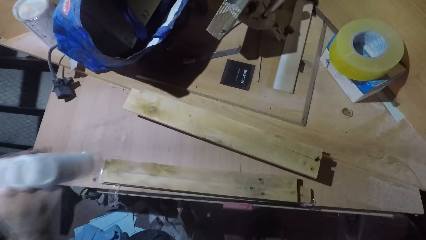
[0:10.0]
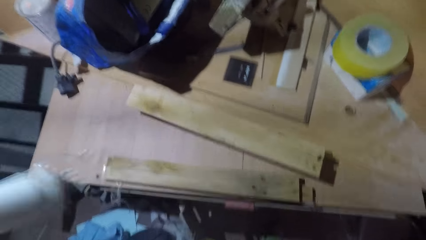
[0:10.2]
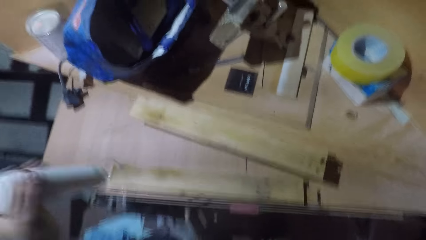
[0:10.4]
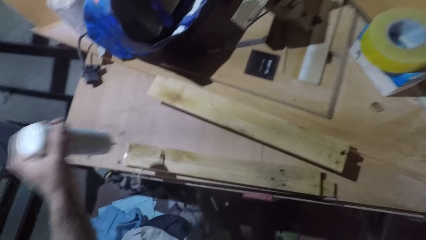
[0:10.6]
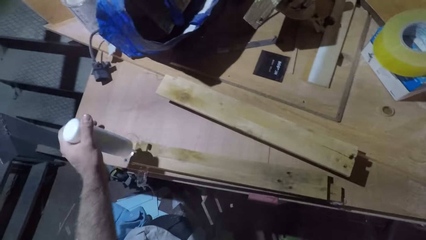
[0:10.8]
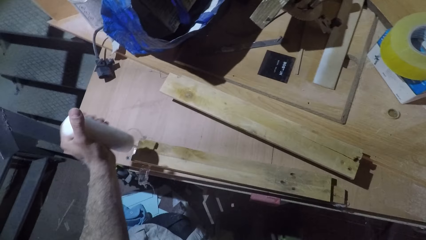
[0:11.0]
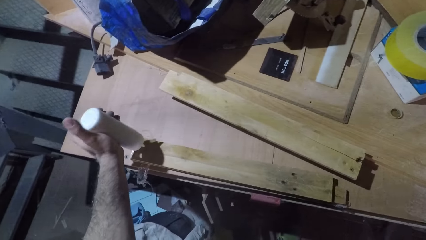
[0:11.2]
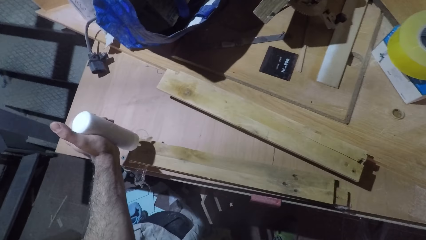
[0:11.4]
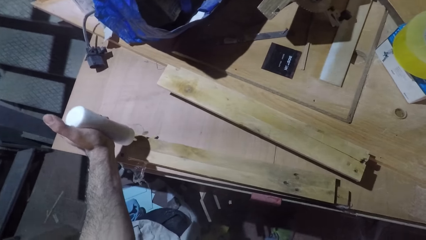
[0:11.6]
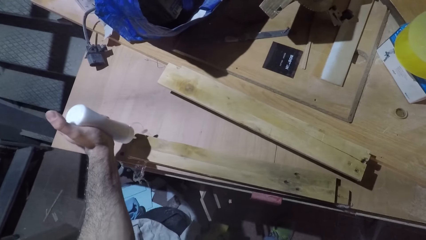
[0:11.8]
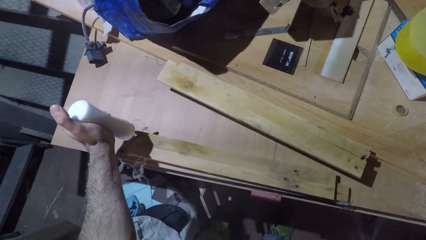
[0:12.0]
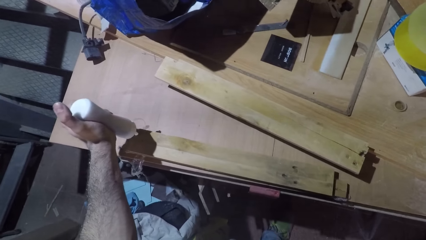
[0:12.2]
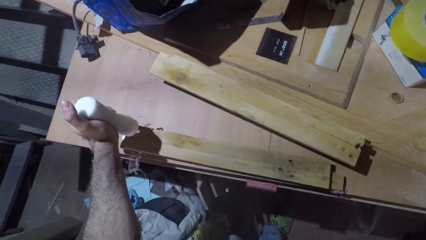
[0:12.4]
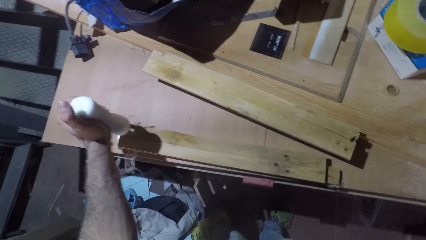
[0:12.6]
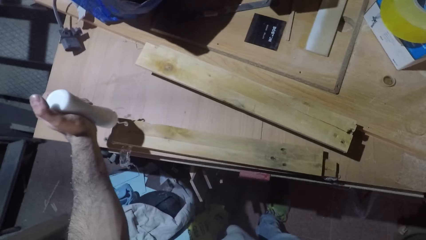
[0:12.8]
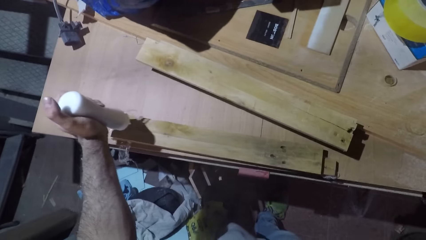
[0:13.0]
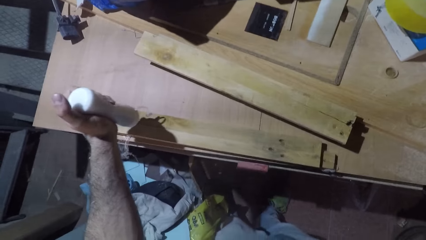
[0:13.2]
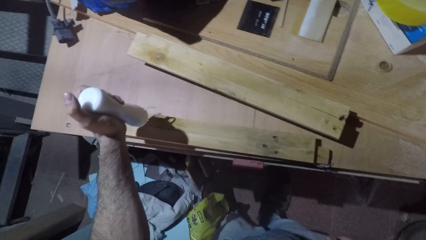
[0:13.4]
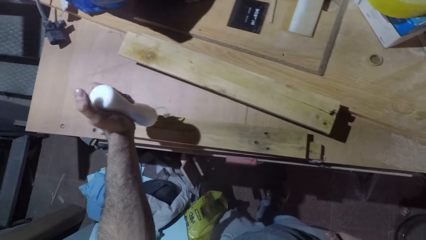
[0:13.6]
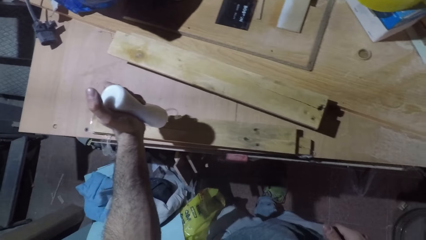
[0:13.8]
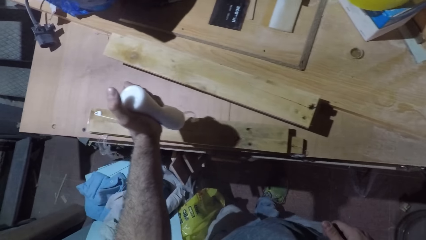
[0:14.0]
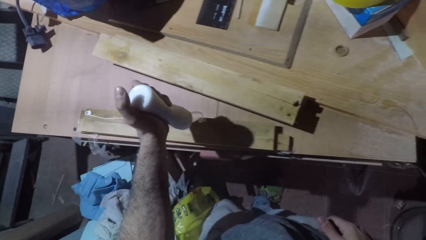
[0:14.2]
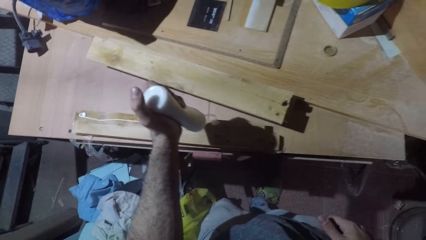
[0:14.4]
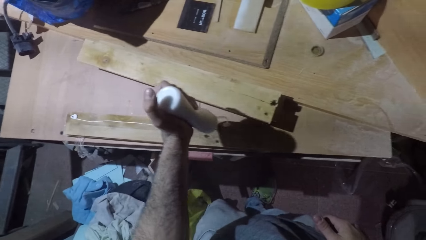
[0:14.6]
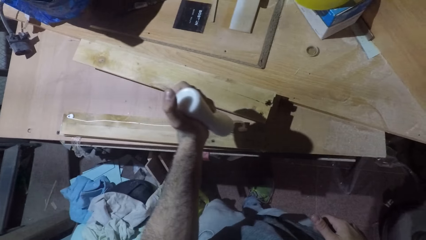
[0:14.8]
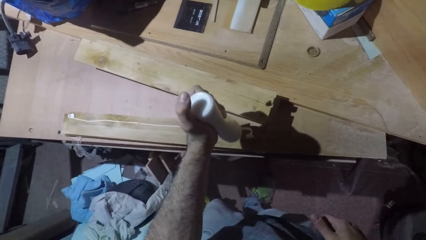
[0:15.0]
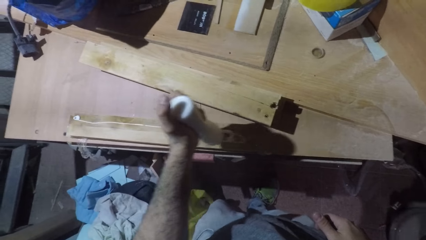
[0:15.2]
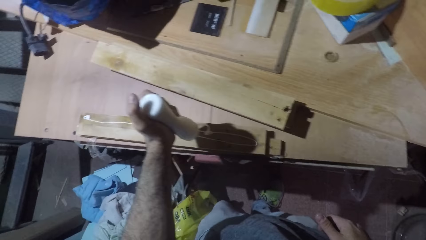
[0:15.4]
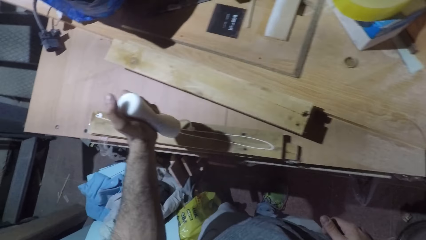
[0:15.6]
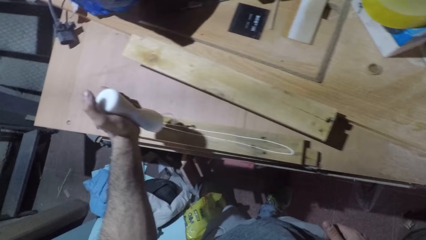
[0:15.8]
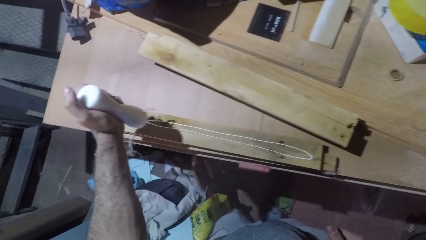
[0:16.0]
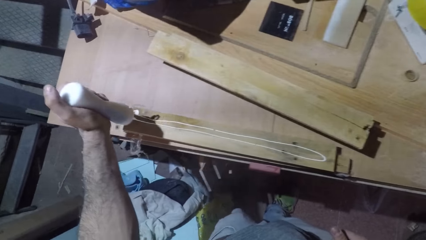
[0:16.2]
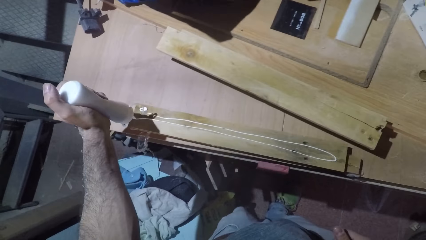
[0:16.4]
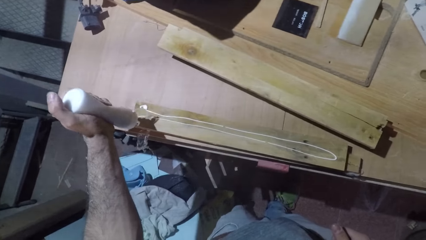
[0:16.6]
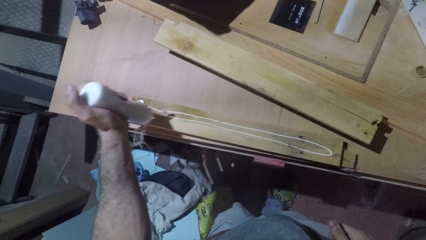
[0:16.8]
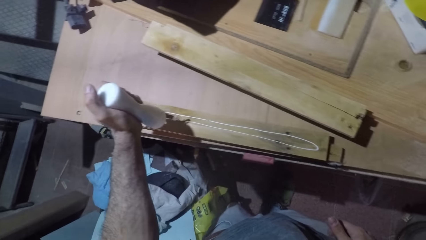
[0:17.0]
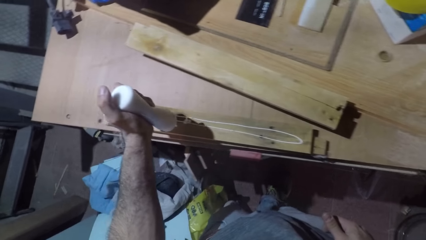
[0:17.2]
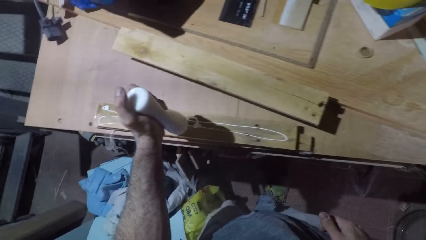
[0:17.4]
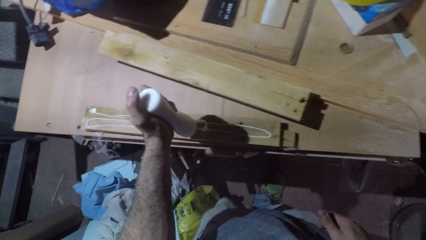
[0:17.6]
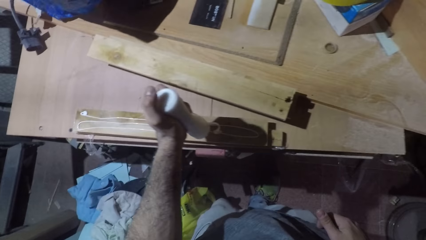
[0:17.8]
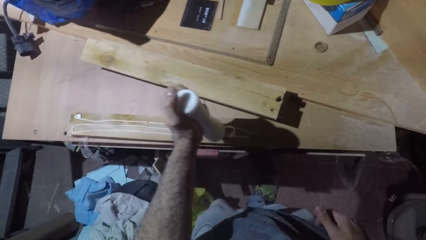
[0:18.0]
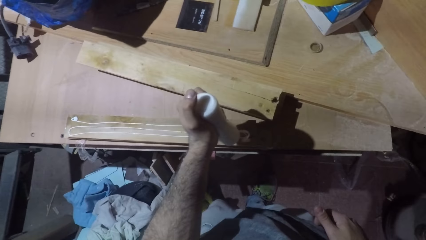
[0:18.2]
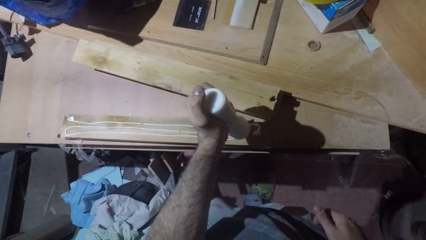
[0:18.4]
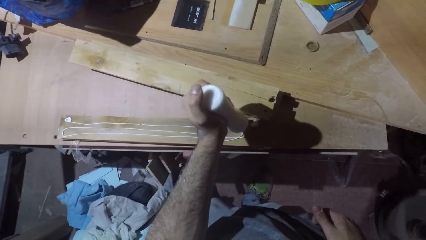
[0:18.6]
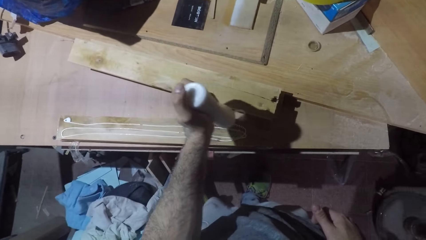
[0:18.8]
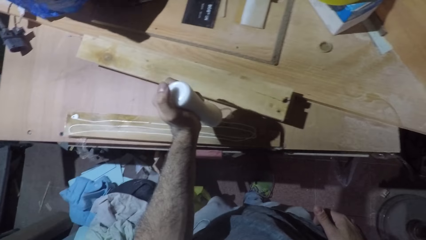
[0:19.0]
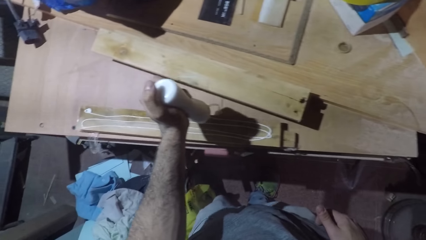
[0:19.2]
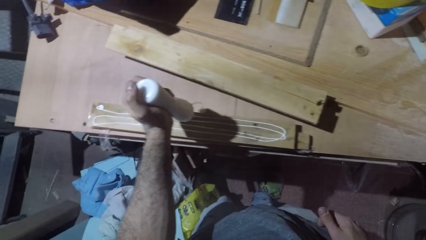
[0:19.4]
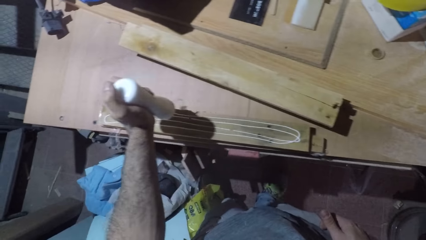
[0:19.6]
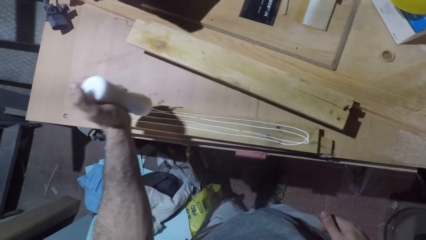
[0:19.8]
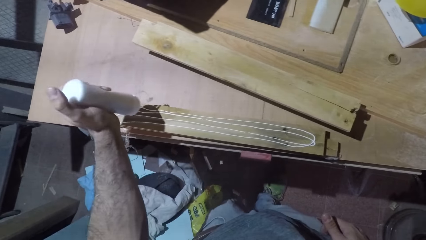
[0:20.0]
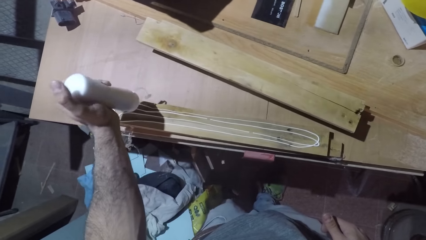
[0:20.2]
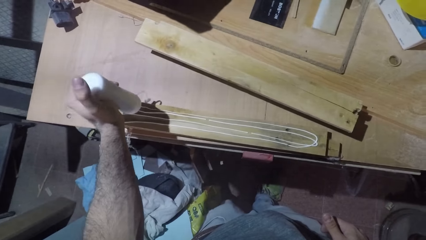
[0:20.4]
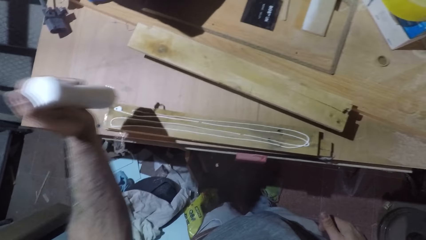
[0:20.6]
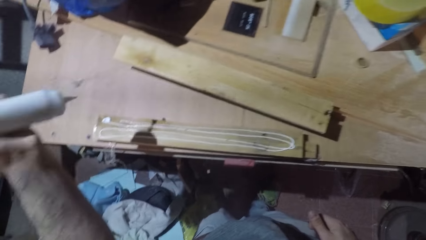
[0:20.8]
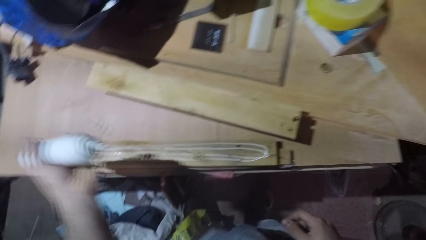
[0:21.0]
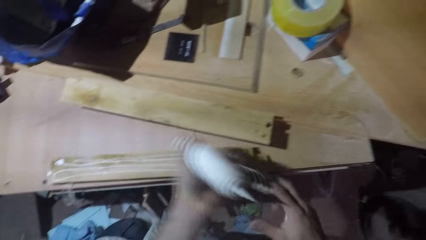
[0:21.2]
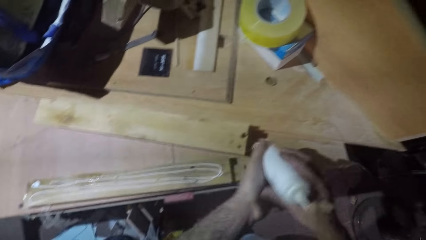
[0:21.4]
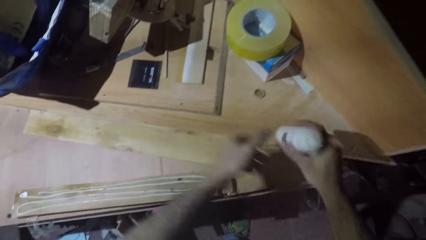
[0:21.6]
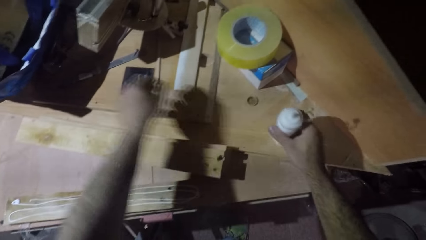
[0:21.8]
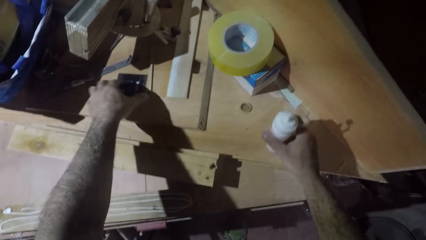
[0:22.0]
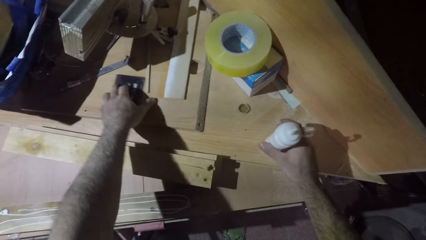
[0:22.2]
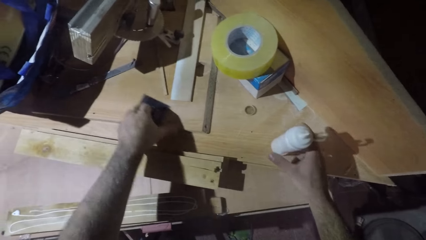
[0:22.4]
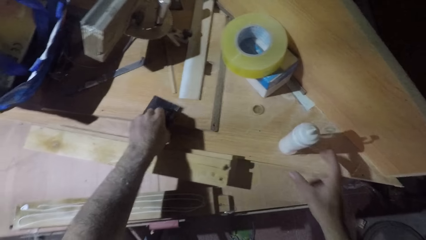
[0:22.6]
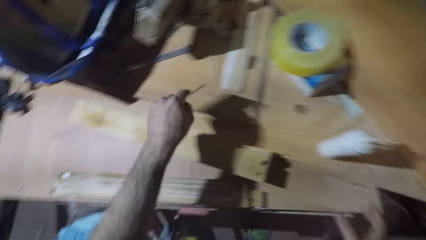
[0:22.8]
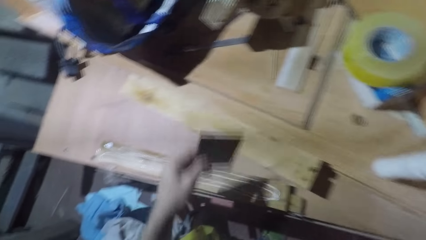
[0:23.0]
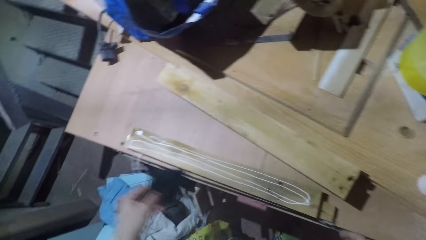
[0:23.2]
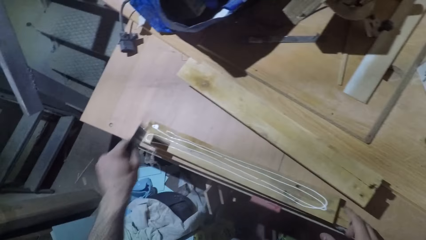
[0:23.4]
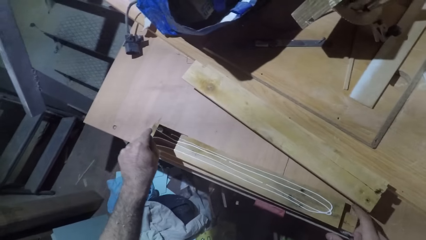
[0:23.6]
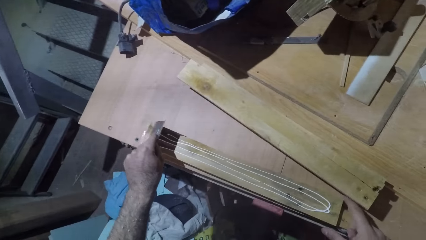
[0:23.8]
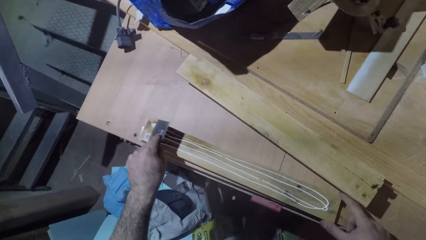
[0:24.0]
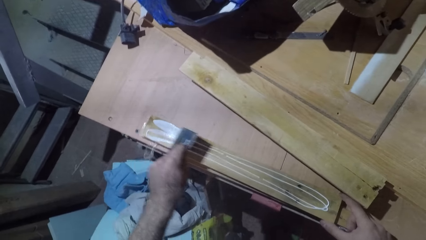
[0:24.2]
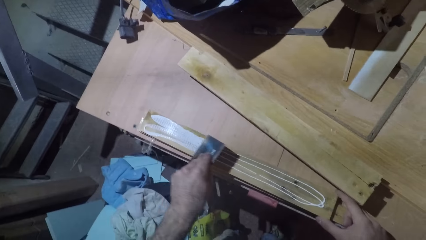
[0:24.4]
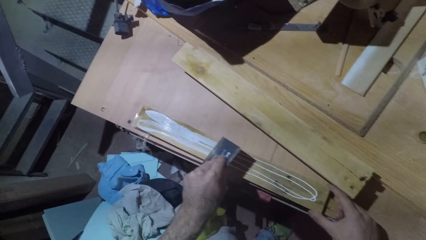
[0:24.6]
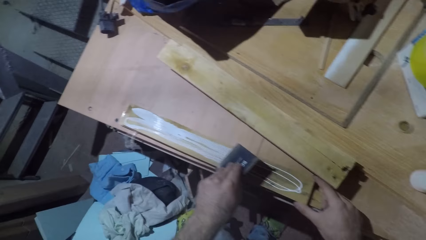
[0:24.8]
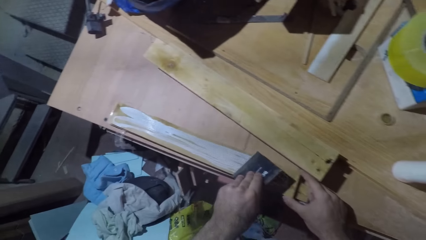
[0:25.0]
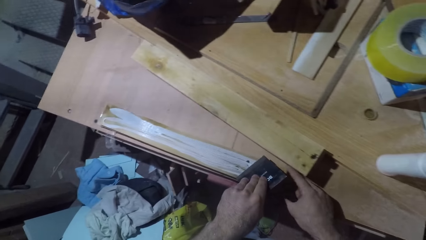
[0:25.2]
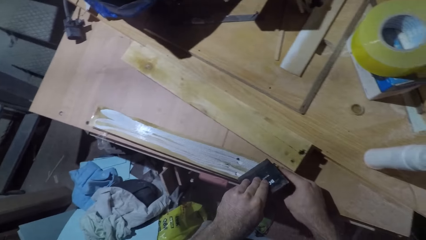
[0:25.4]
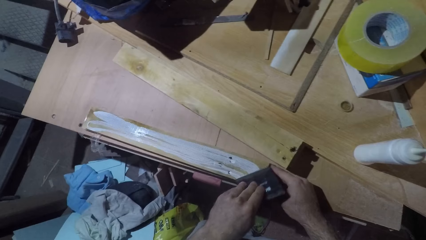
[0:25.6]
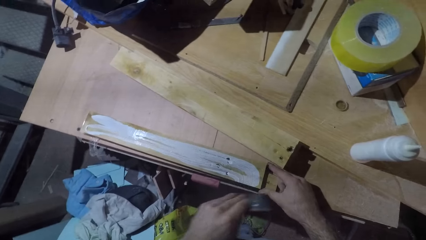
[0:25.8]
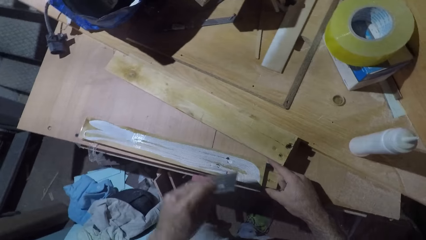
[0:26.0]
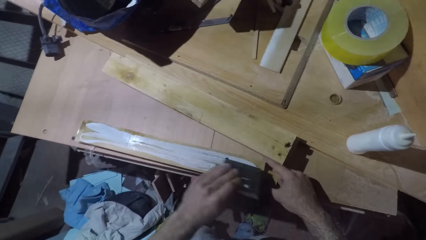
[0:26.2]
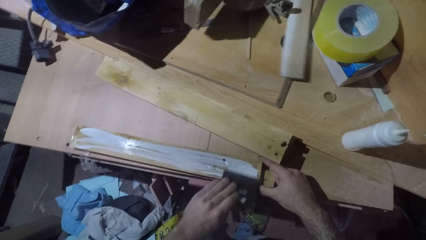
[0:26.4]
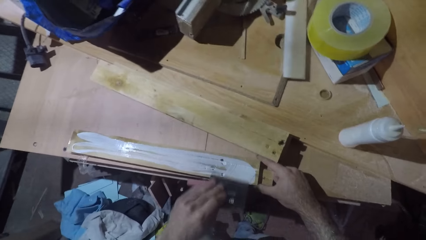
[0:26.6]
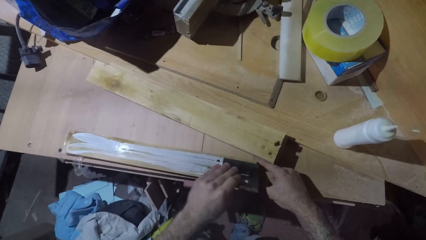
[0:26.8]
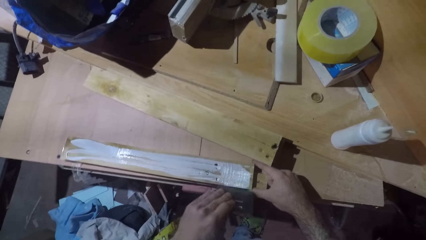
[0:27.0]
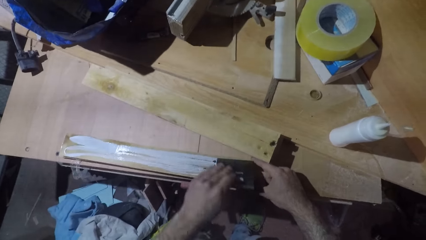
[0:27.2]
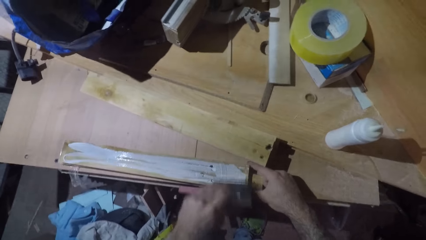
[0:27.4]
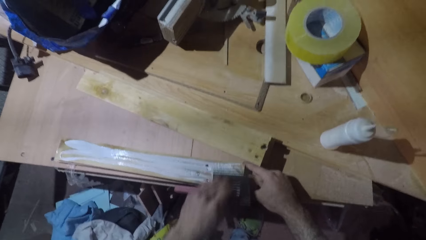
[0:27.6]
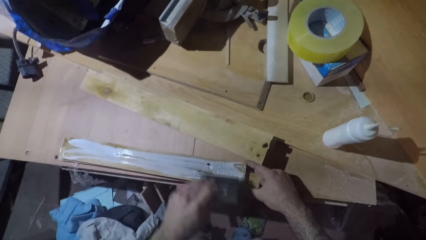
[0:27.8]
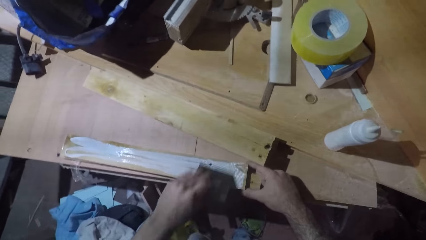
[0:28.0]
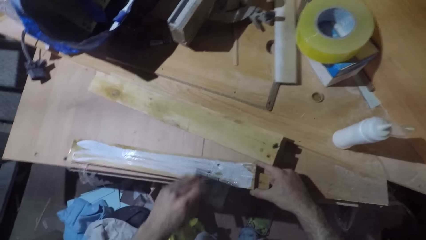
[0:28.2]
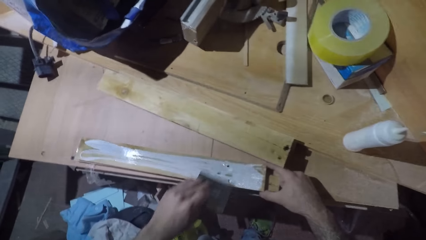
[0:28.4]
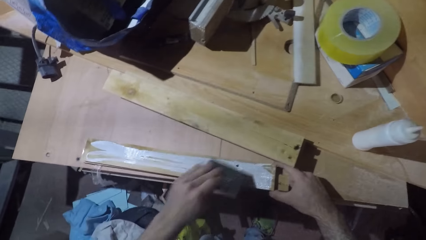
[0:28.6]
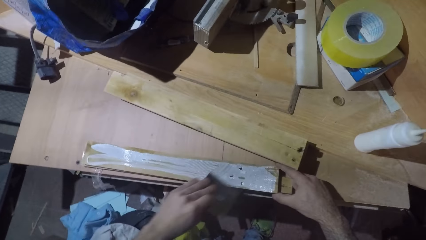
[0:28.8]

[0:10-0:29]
The camera wearer applies wood glue on the wood. They put the glue can on the table. They pick the glue spreader. They spread the glue on the wood.
